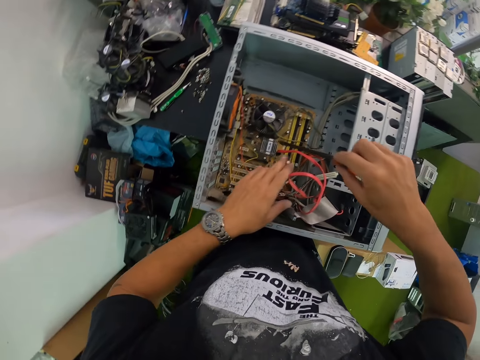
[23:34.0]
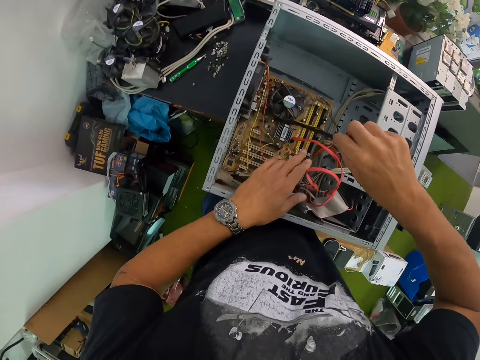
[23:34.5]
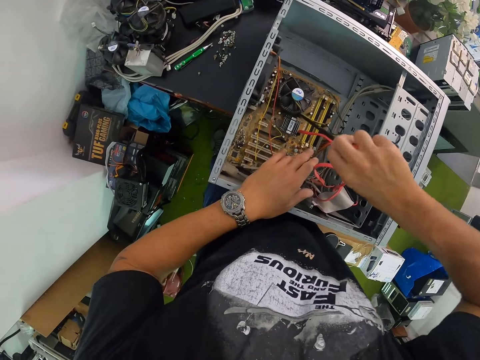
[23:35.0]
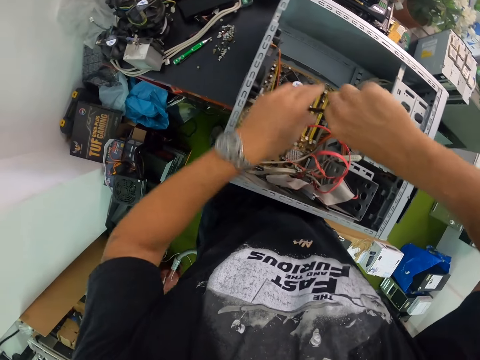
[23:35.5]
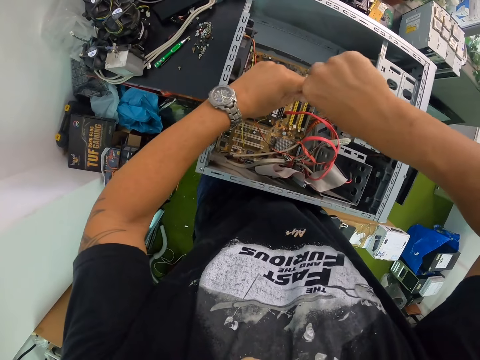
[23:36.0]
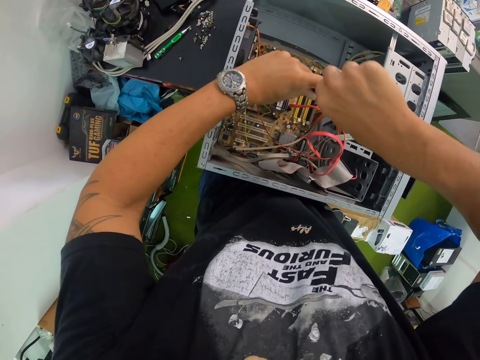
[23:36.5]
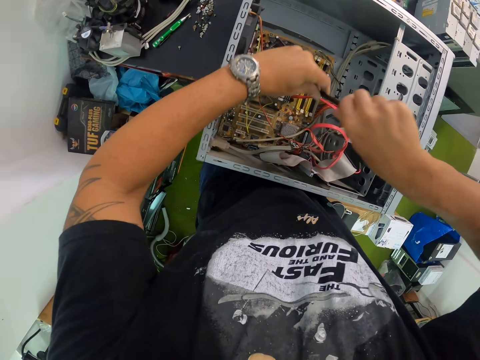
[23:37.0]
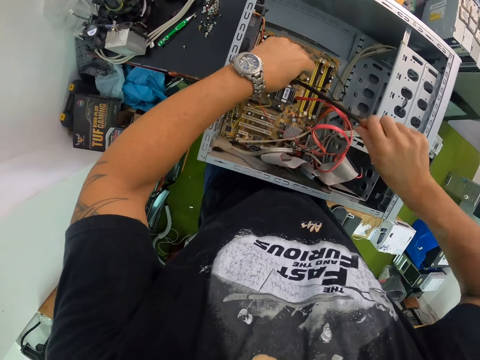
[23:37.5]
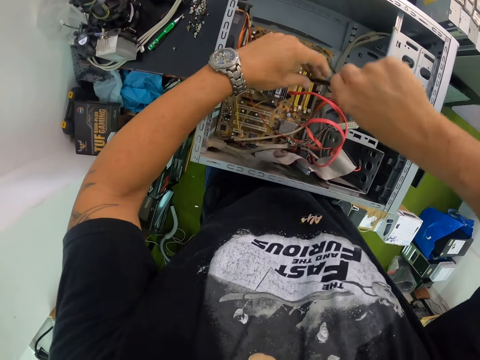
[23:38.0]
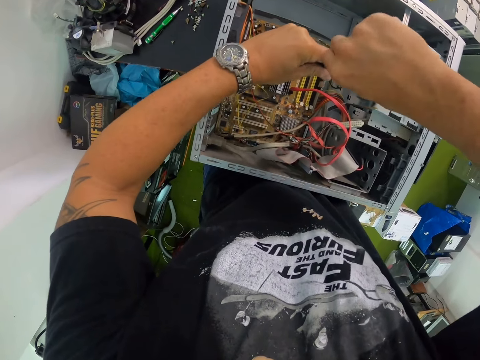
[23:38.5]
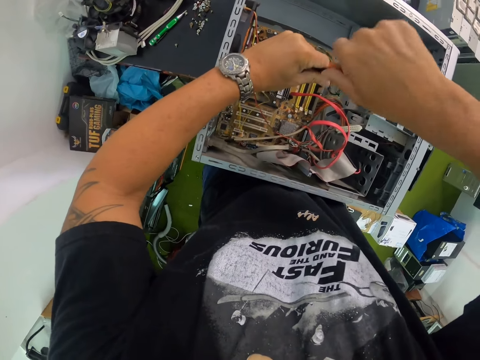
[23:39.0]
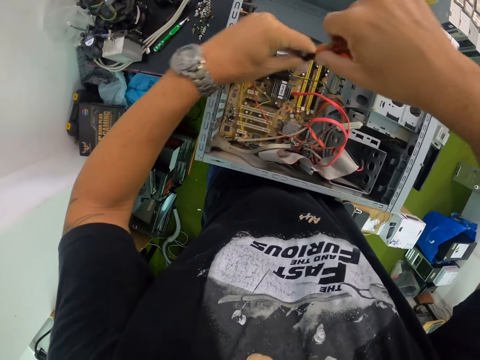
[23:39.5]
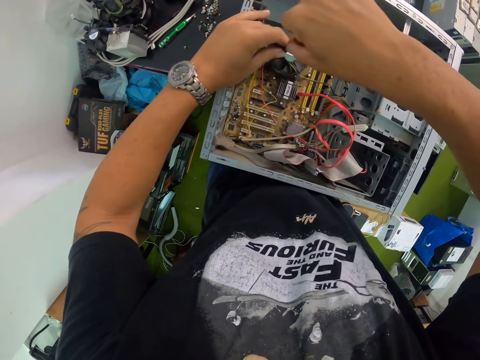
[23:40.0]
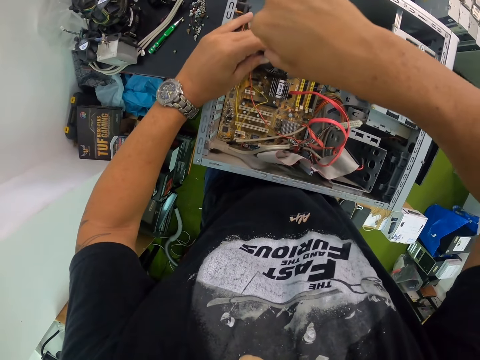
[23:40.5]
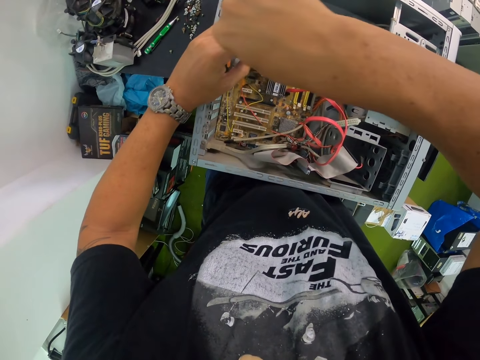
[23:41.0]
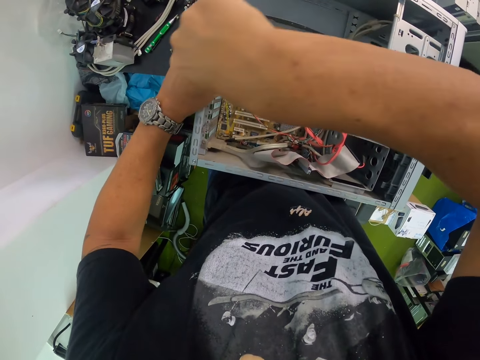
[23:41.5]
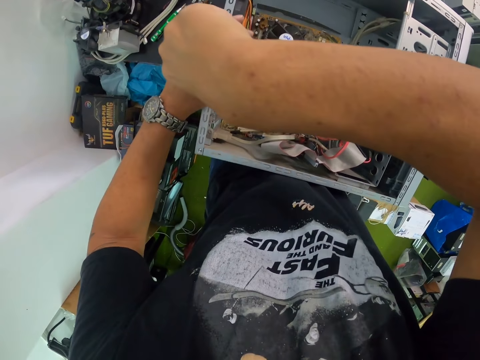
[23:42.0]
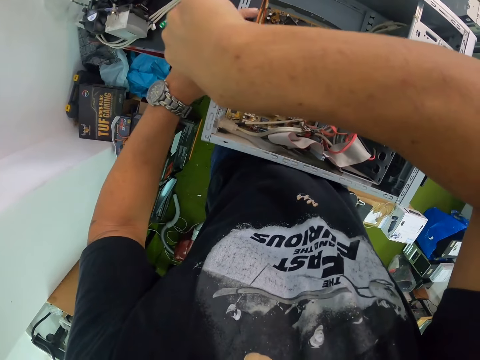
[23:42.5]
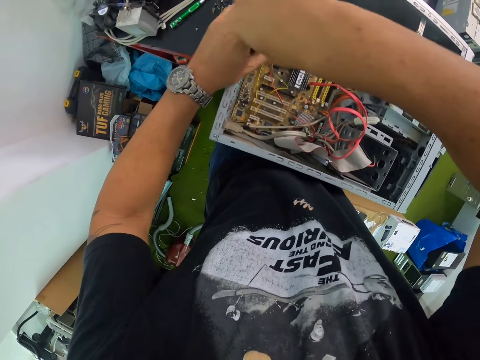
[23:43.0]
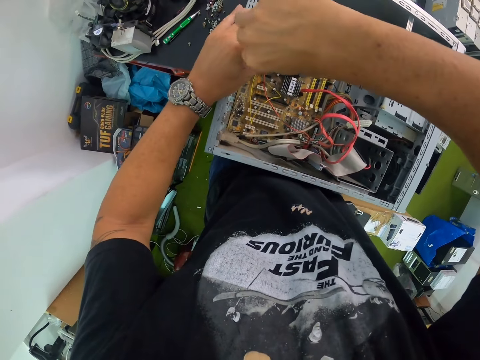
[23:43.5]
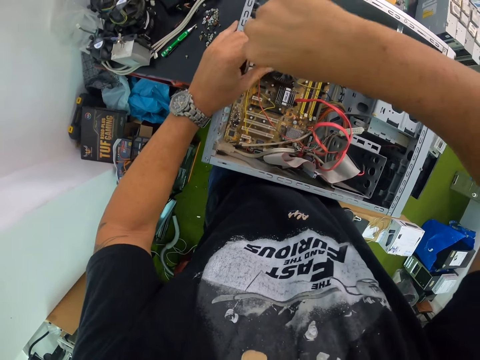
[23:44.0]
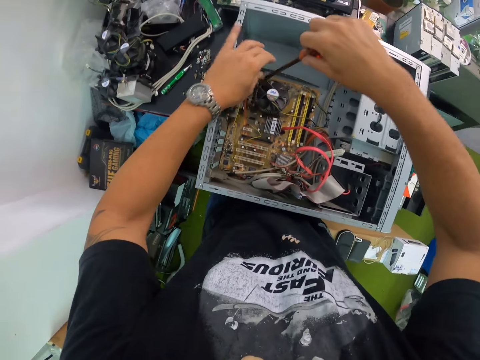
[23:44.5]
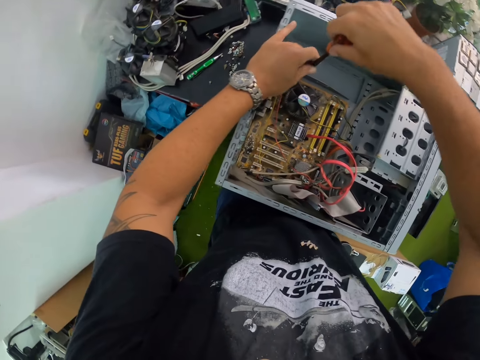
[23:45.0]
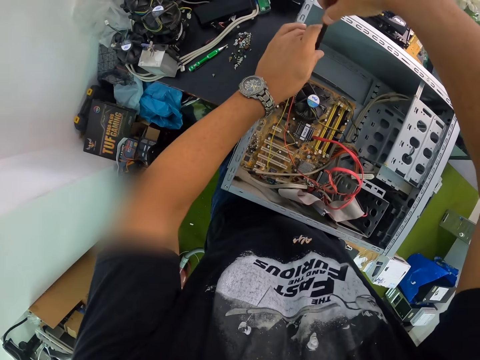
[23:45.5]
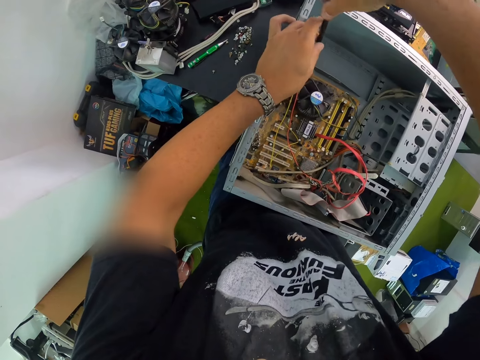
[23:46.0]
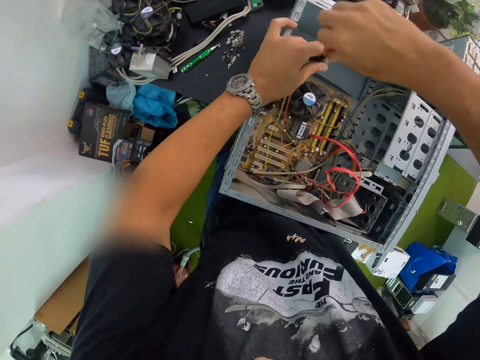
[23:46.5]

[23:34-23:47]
The camera wearer loosens a screw inside the CPU with the screwdriver in his right hand. He does so repeatedly.

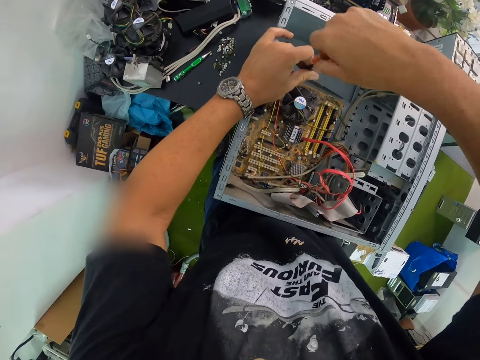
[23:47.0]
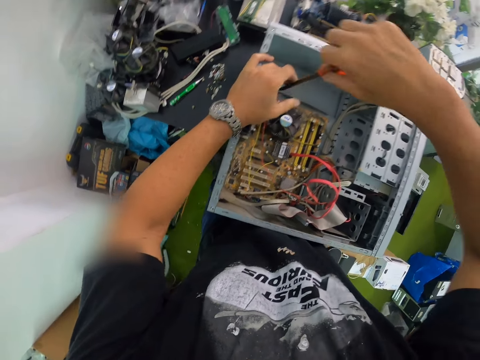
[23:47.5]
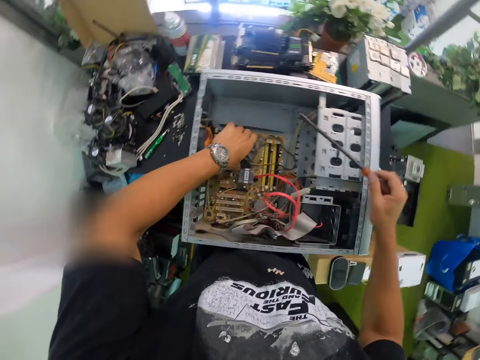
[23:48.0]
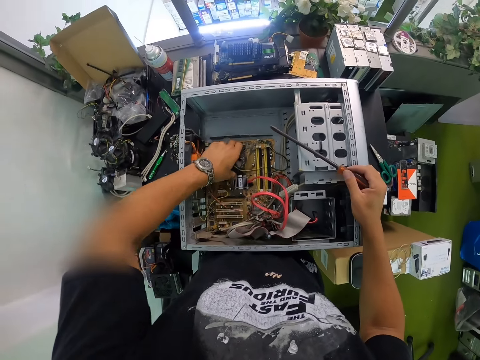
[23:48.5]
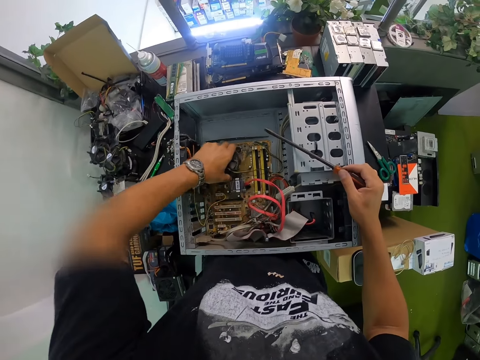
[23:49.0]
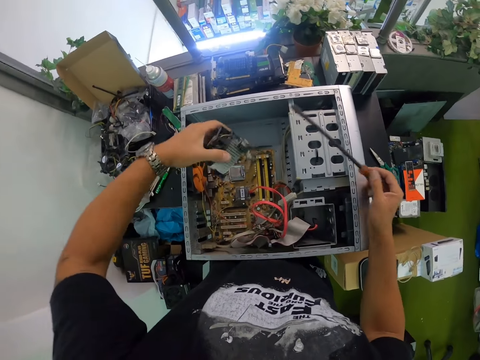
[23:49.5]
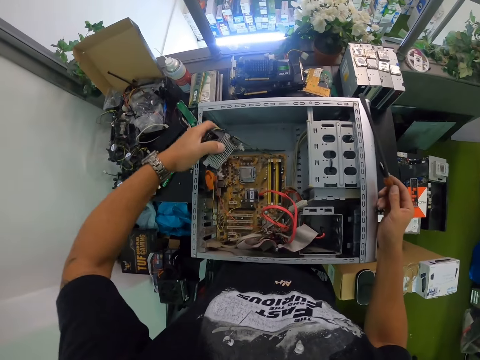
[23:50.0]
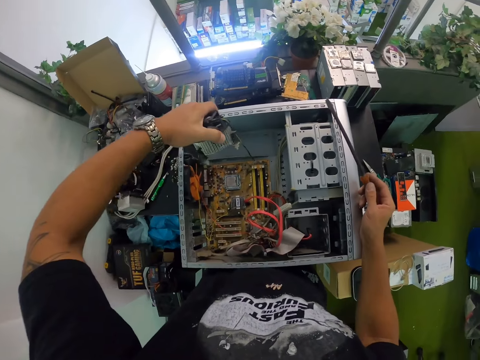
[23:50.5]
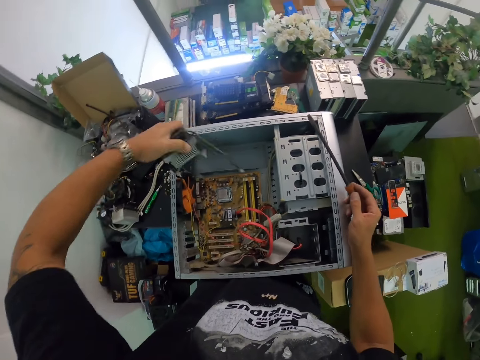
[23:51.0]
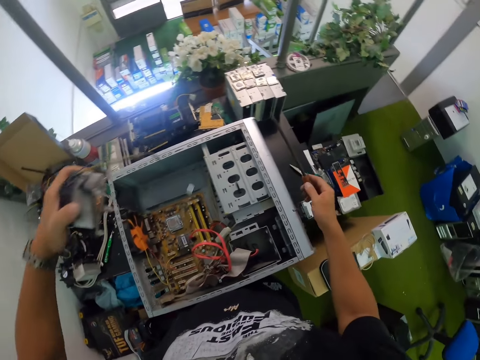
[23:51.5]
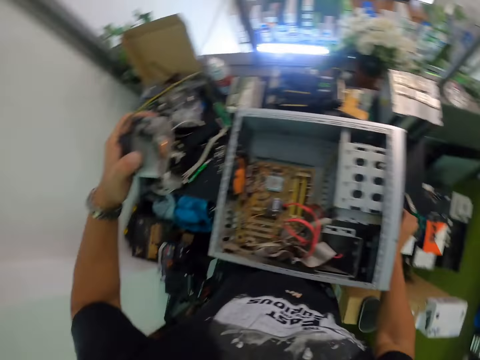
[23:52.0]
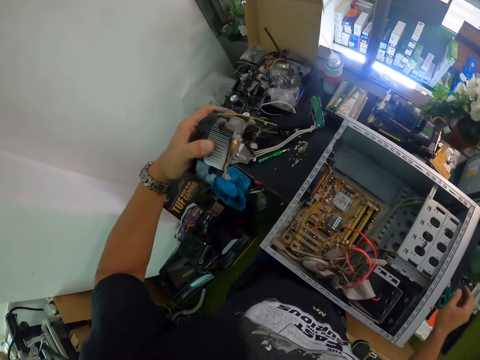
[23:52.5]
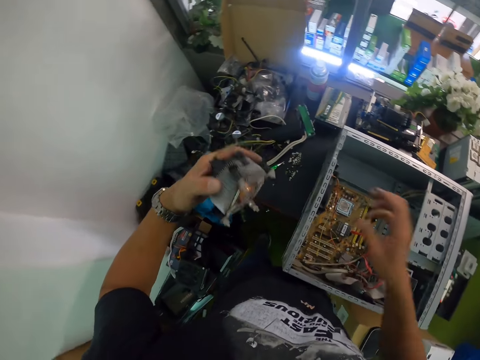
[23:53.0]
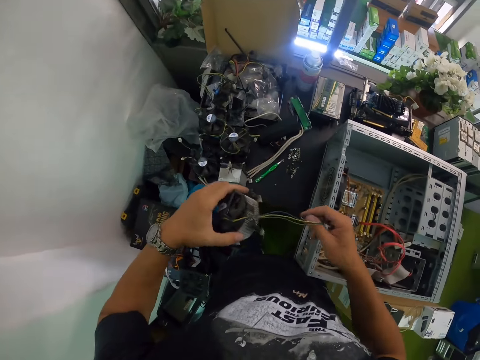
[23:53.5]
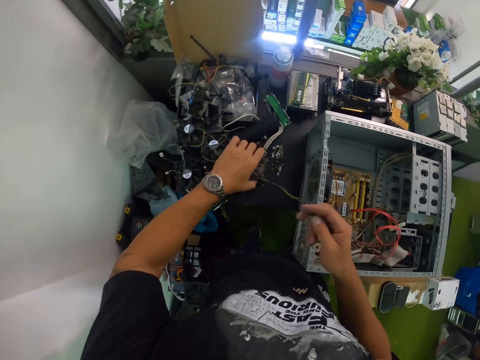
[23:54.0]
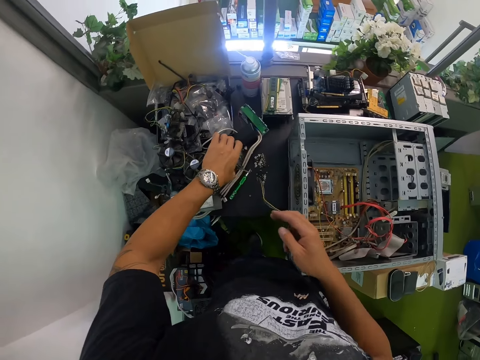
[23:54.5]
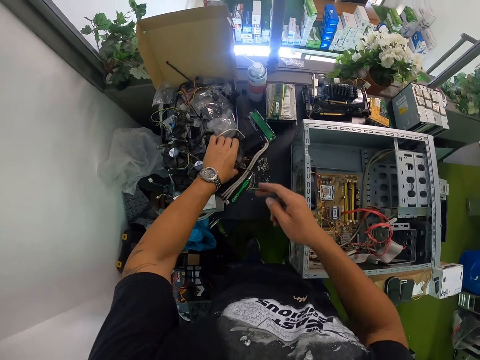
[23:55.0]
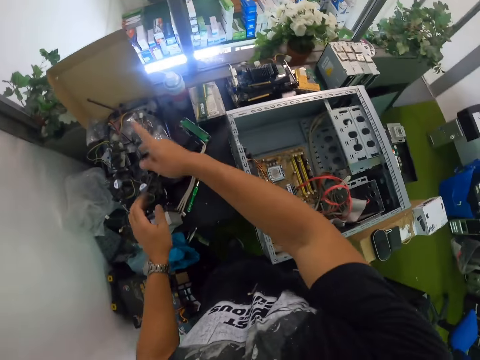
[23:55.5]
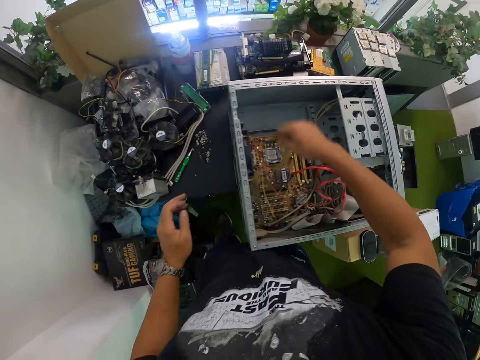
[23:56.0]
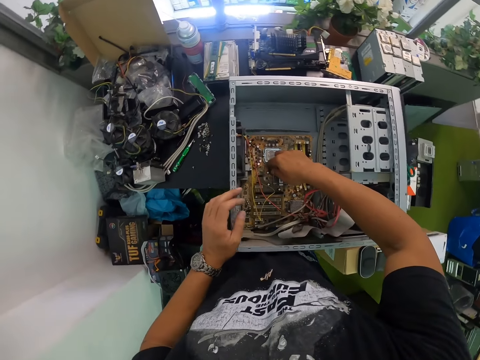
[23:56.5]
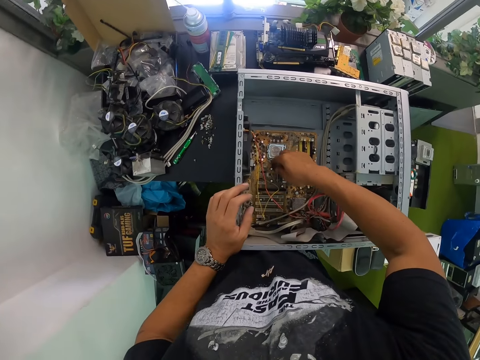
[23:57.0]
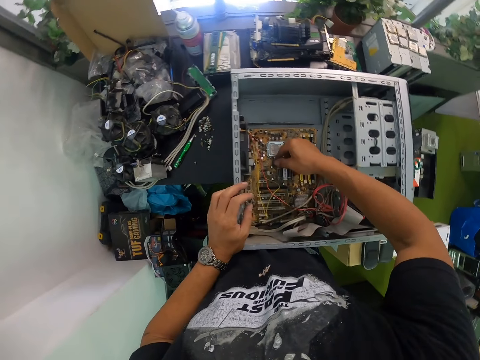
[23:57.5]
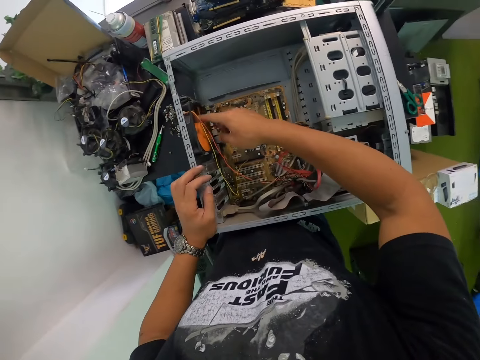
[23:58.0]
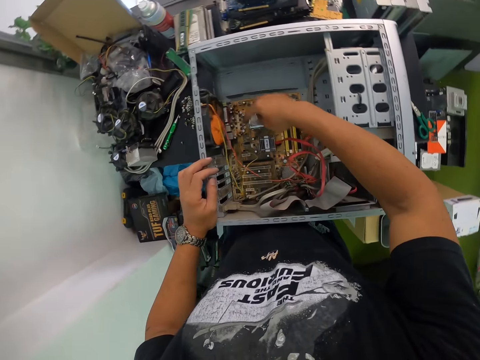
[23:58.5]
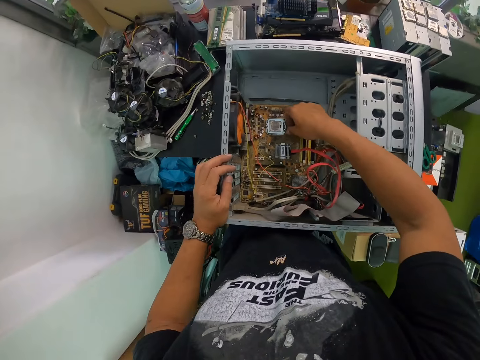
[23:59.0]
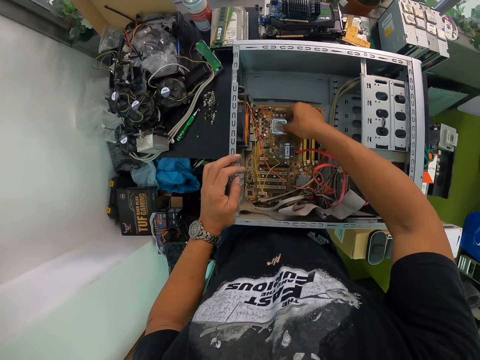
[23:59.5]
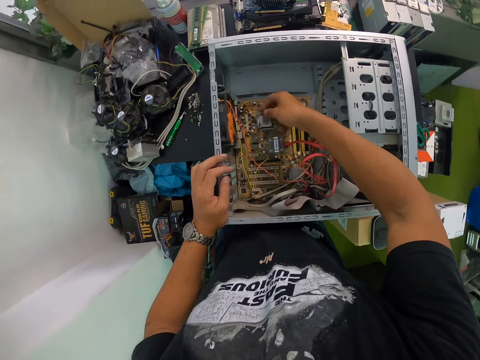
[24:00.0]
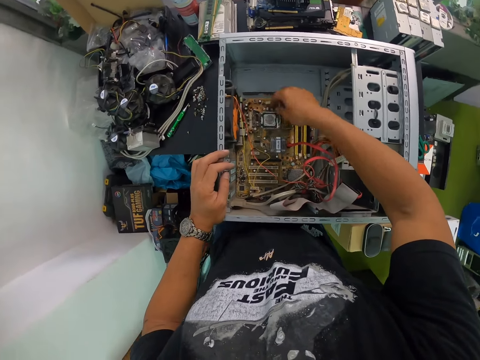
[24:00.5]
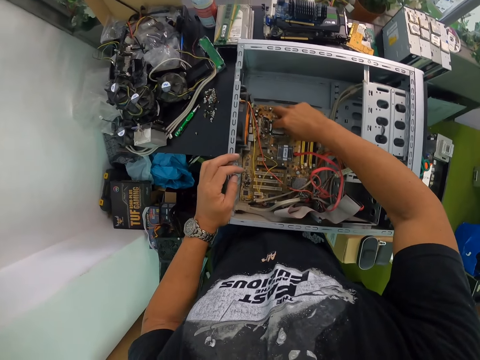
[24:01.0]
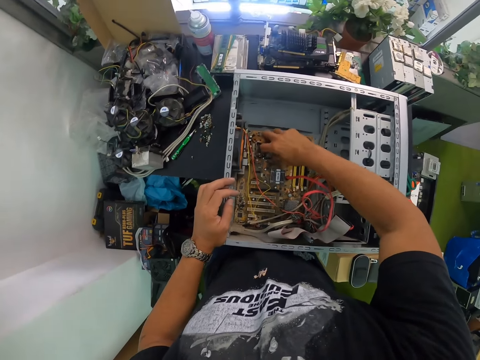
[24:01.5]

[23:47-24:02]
The camera wearer removes a fan from the CPU with his left hand. He drops the screwdriver from the table with his right hand. He holds the fan wire with his right hand. He drops the fan on the table with his left hand. He holds the mainboard in the central processing unit with his right hand. He rolls a system cooling fan inside the CPU with his right hand. He holds the mainboard in the central processing unit with his right hand. He opens a slot on the motherboard with his right hand. He removes the CPU socket from the motherboard with his right hand.
